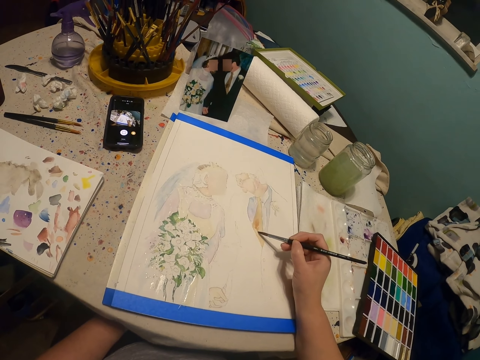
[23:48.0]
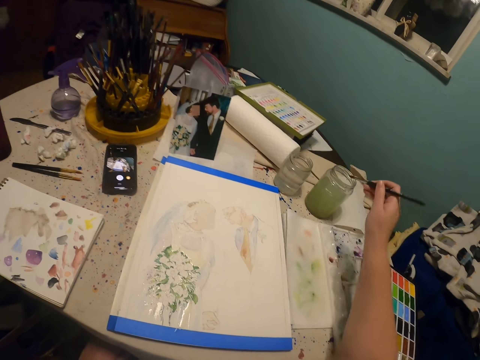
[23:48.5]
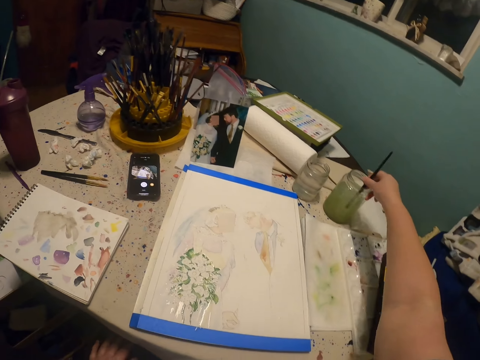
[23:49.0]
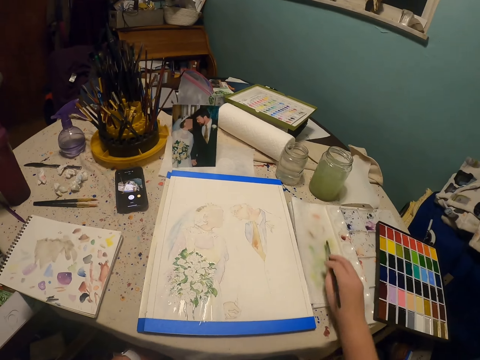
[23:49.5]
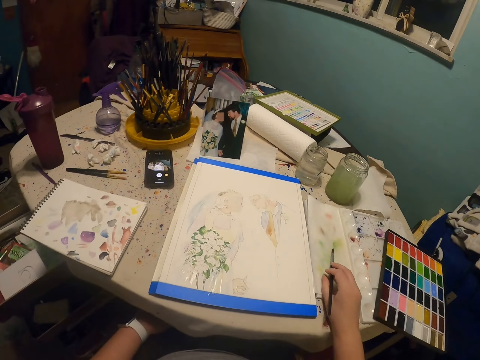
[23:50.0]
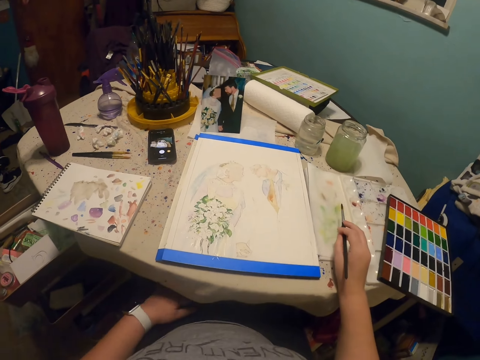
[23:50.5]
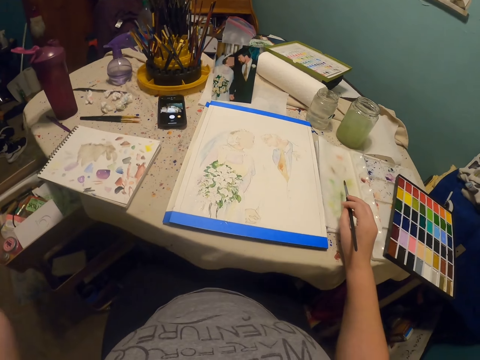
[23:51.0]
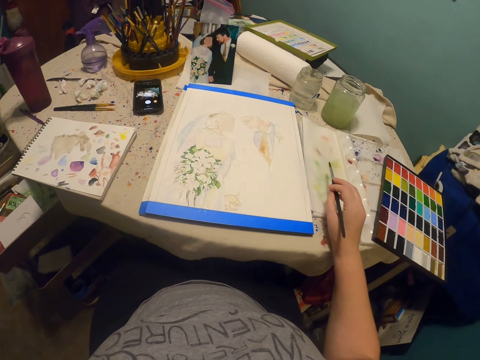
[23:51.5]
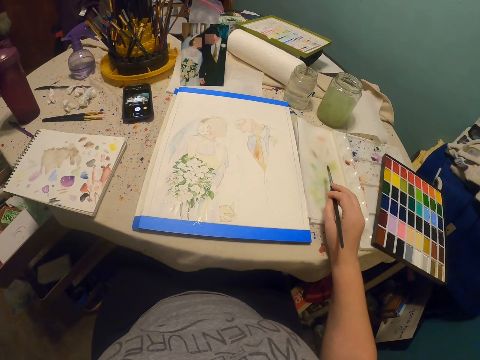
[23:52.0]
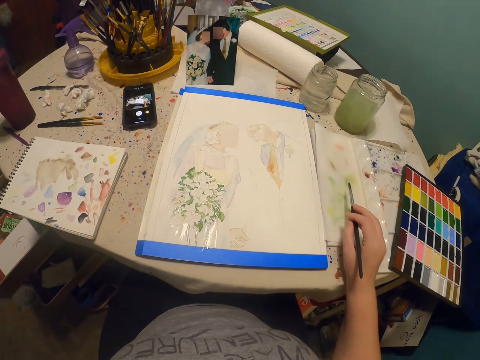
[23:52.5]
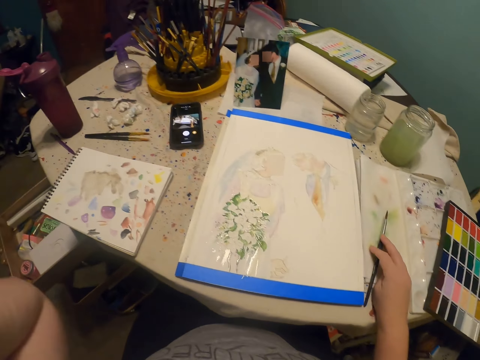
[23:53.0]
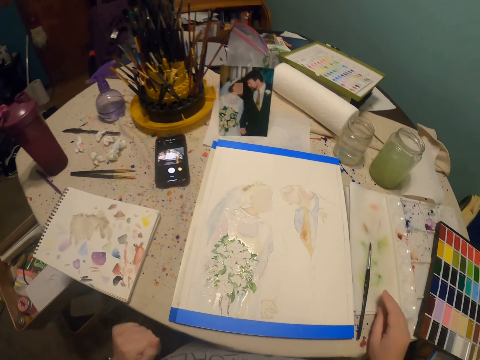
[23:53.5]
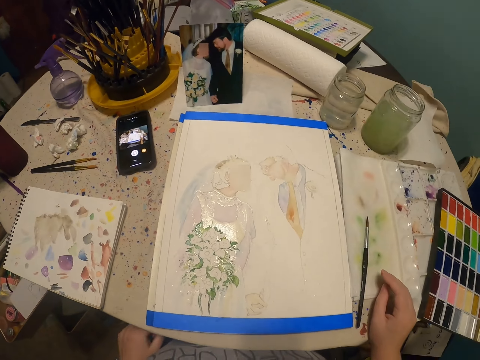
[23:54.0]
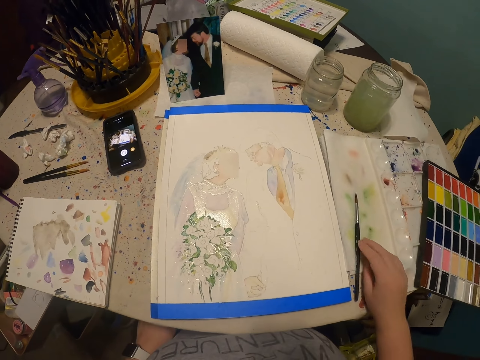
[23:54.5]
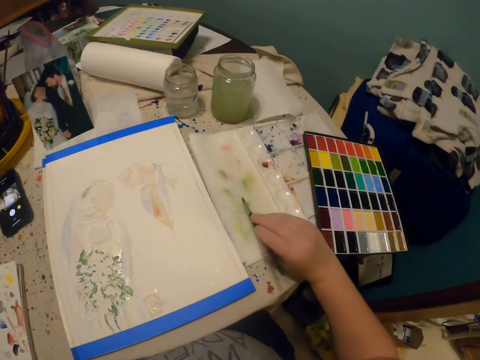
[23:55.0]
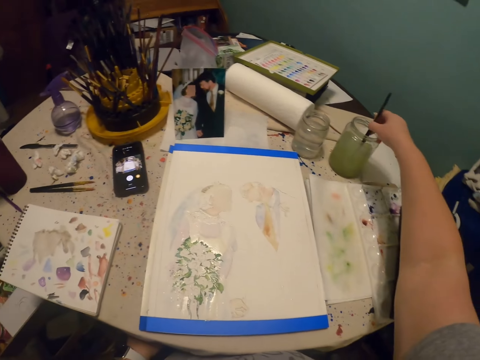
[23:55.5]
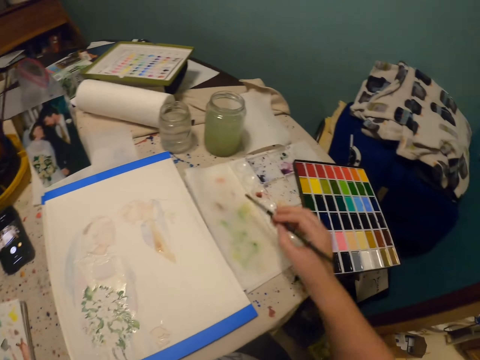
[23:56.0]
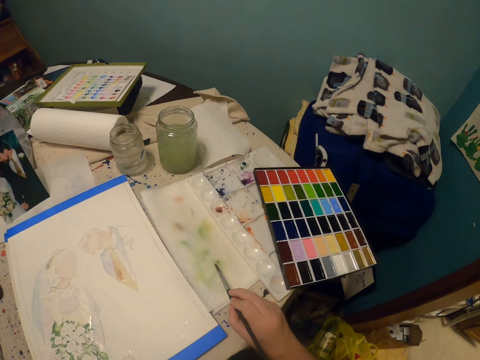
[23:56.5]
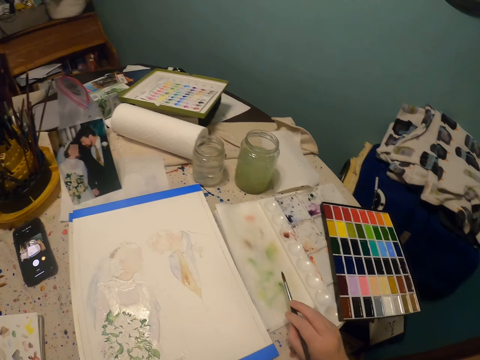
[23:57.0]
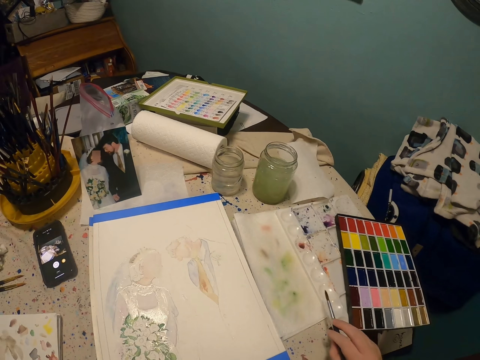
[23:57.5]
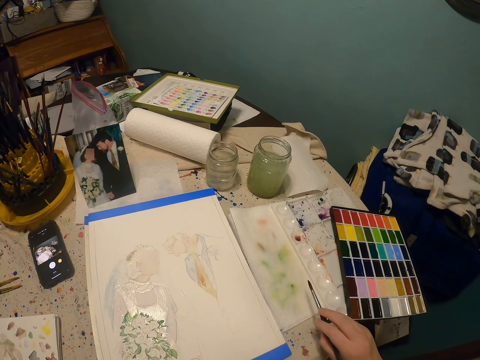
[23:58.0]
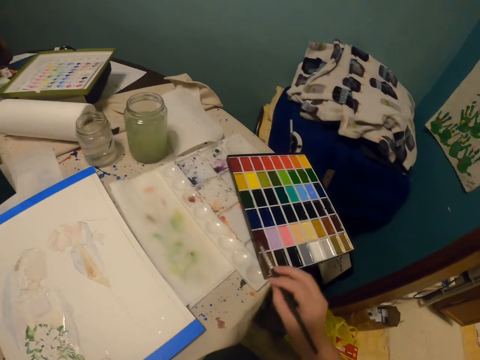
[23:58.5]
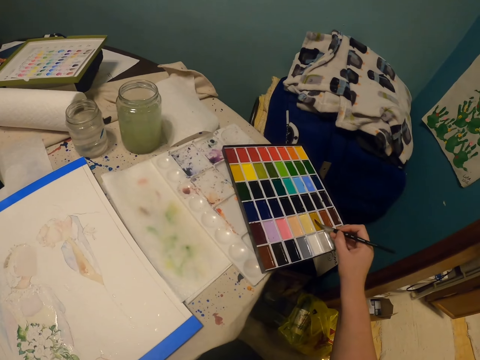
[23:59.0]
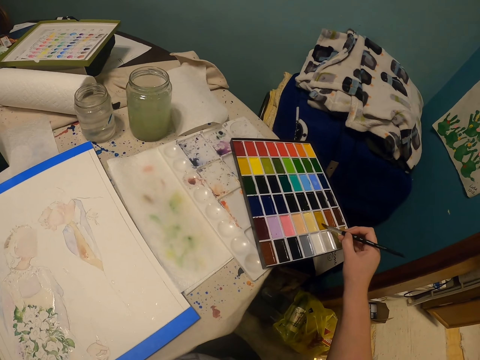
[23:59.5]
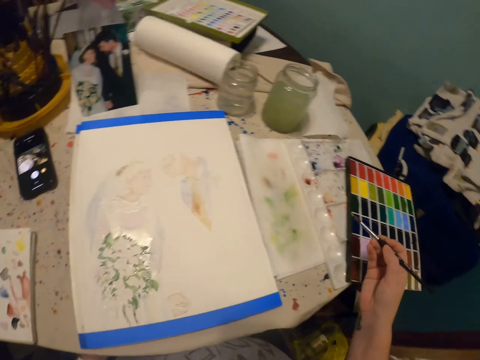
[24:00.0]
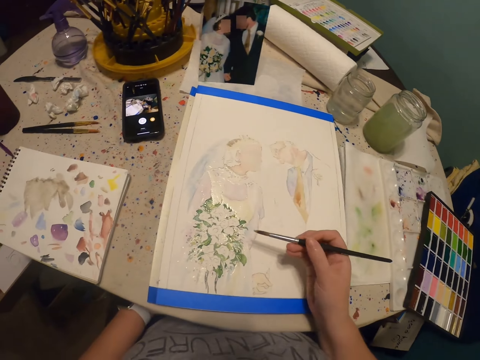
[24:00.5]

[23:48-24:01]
The camera wearer dips the paint brush in a glass of water or in the paint. They put the paint brush on the table or the palette cover. They take the paint brush on the table. They dip the paint brush in the glass of water or in the paint. They put the paint brush in a paint palette. They rub the brush on the paint palette.

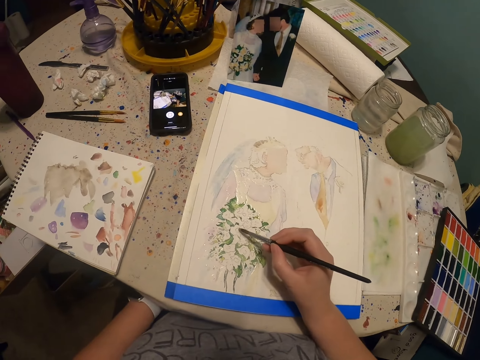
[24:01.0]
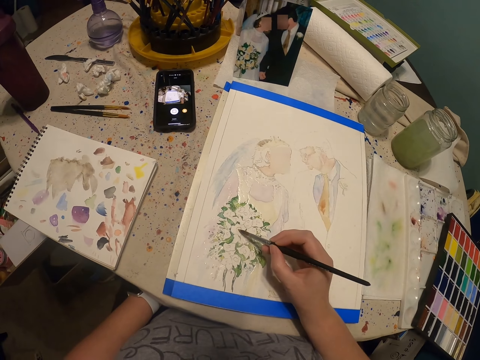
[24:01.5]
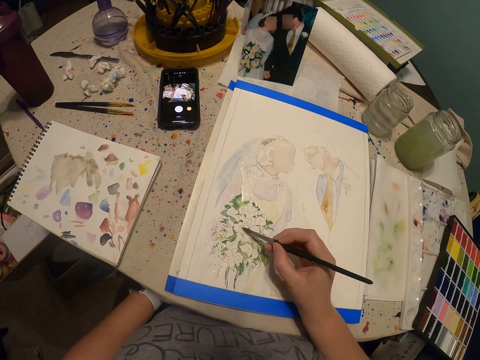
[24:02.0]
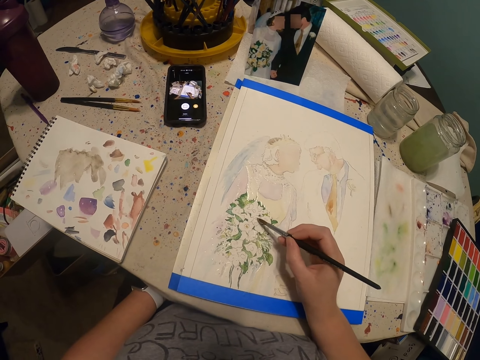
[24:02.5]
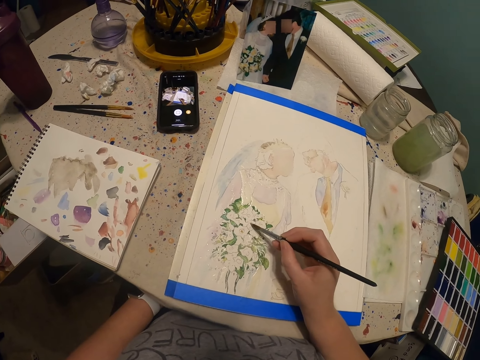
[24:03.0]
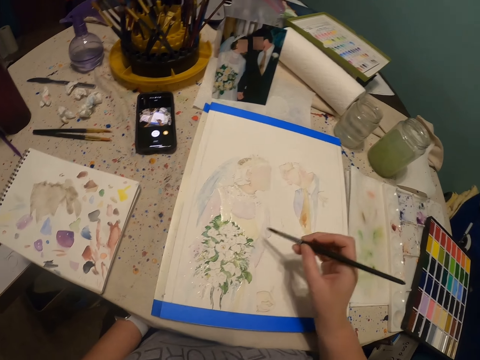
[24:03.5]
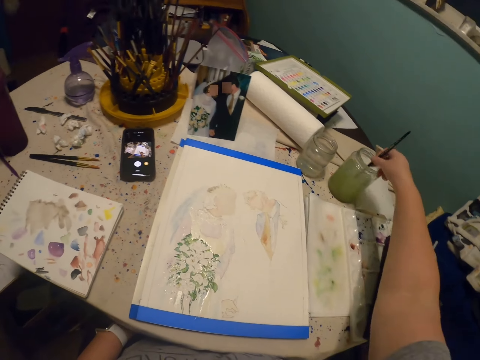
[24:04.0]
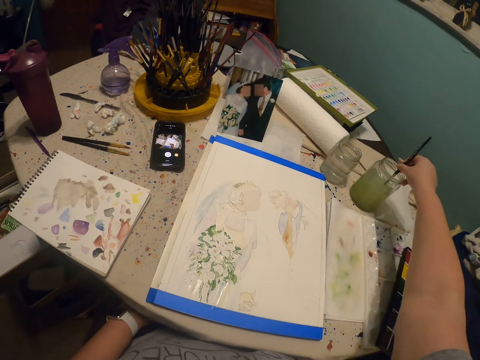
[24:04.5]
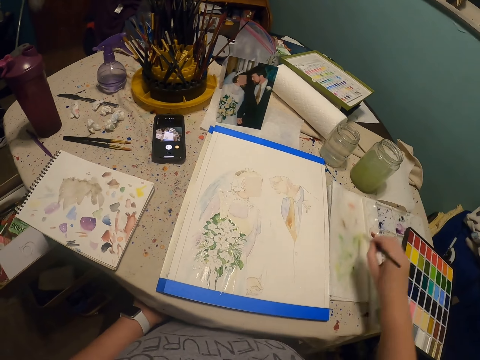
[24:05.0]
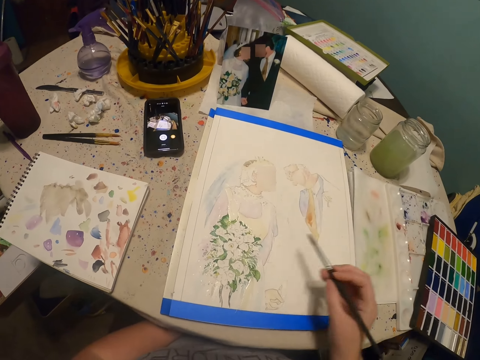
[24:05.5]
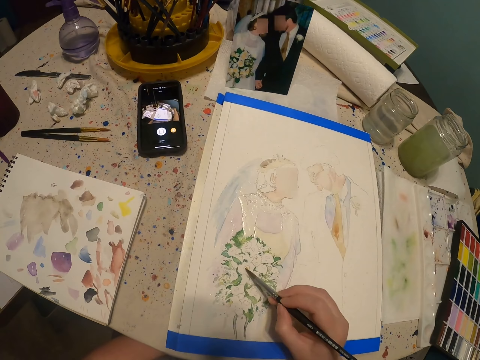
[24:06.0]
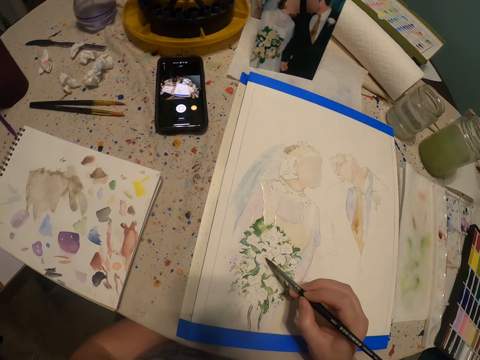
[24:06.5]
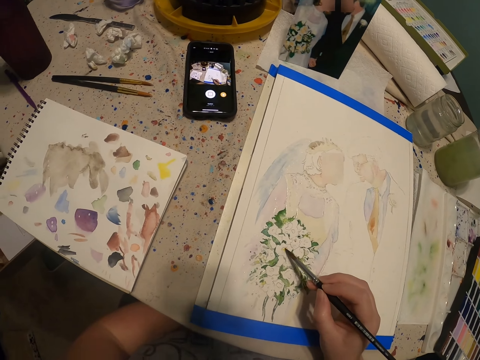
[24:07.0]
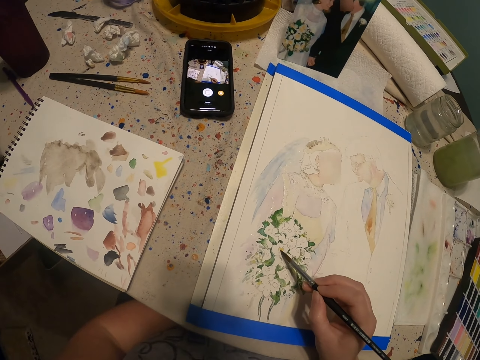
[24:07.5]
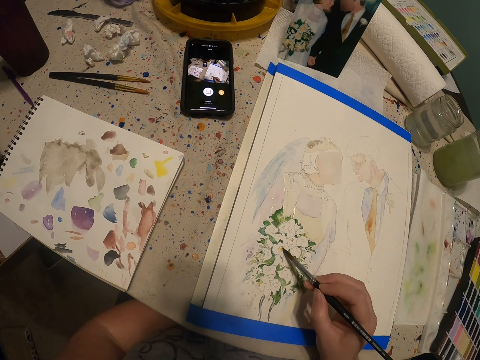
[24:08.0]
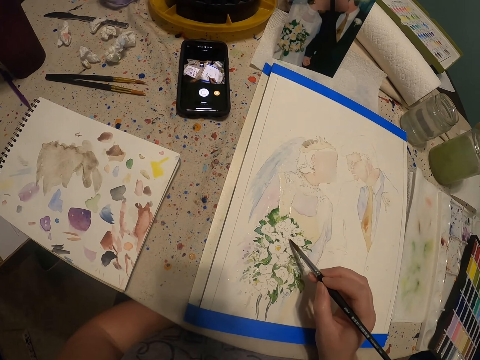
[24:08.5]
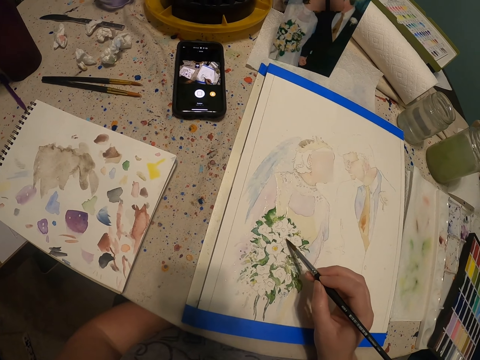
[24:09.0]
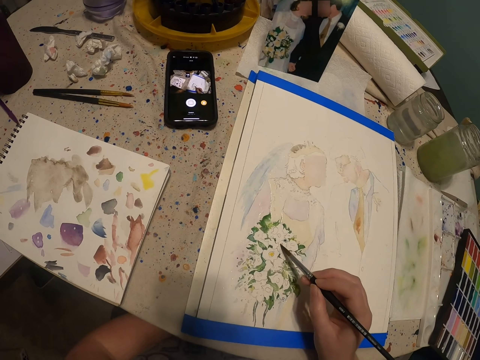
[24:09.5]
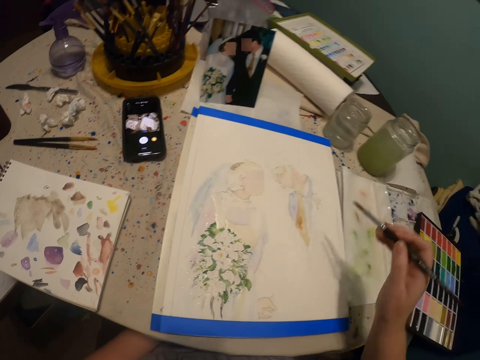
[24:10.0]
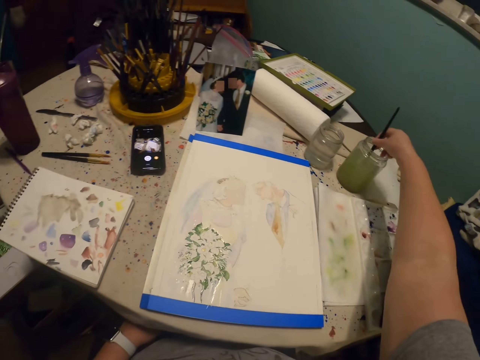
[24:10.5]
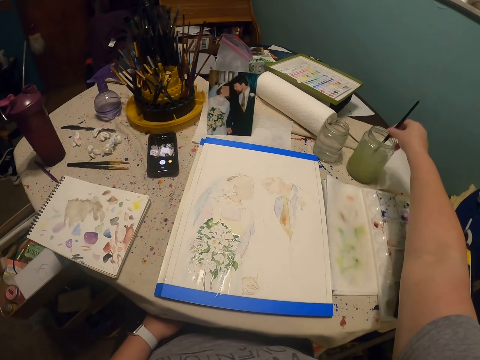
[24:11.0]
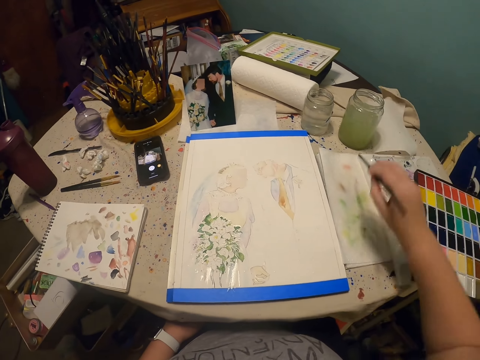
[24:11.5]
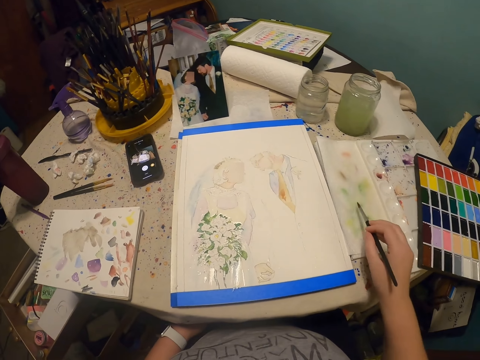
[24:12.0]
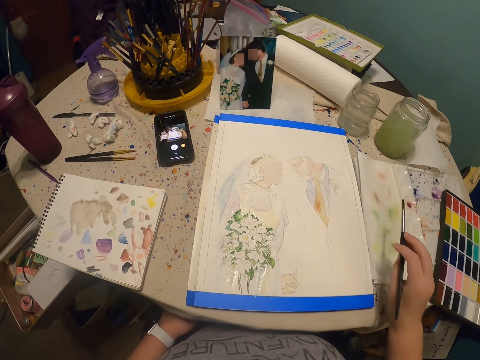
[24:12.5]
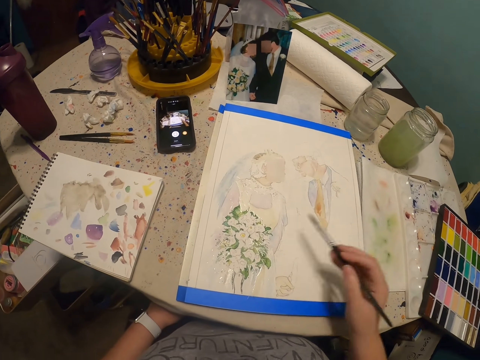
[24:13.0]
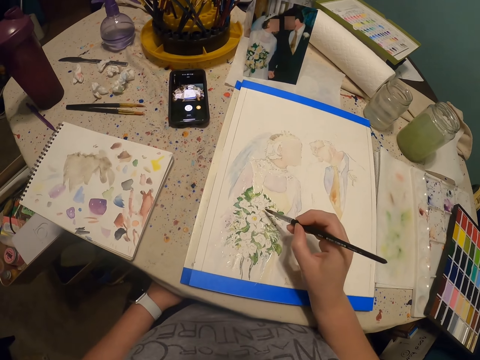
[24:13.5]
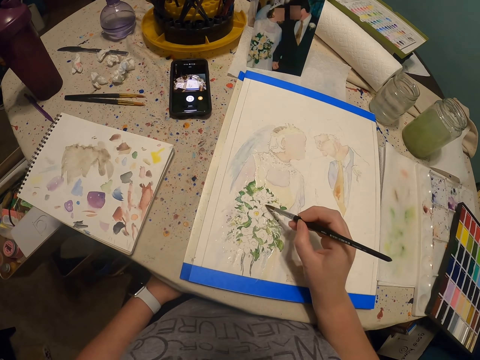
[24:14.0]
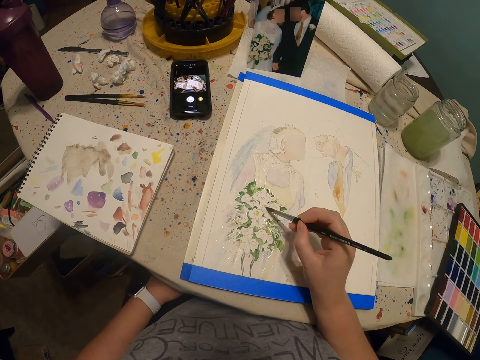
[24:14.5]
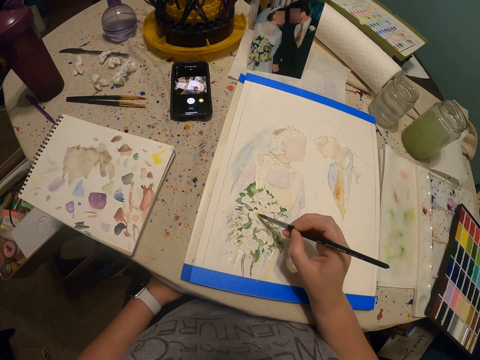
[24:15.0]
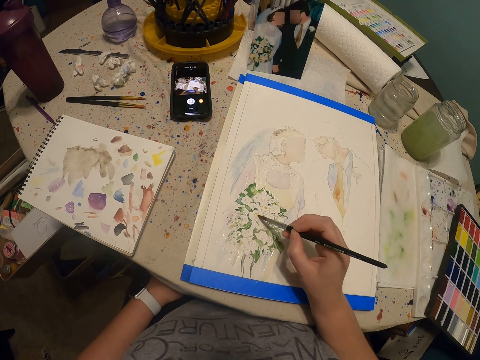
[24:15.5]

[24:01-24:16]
The camera wearer continues to paint the art with a paint brush. They dip the paint brush in a glass of water or in the paint. They continue to paint the art with the paint brush. They dip the paint brush in the glass of water or in the paint. They continue to paint the art with the paint brush.
